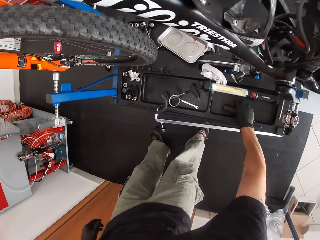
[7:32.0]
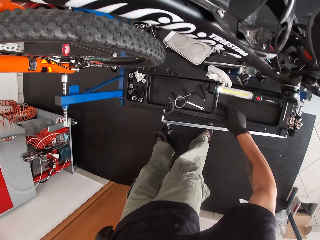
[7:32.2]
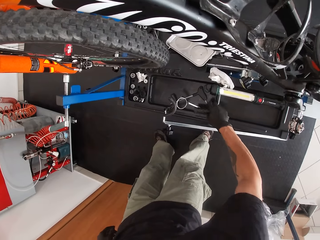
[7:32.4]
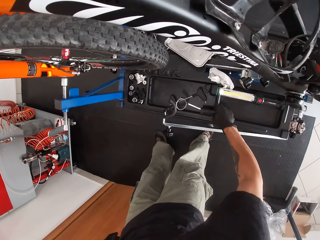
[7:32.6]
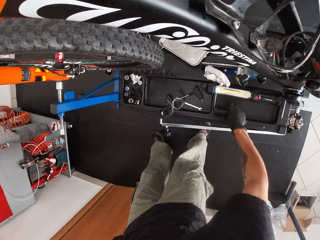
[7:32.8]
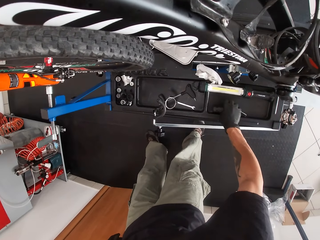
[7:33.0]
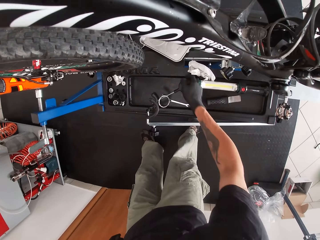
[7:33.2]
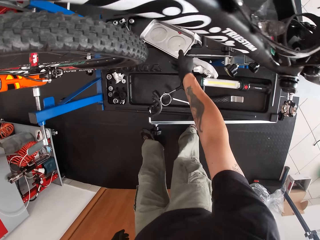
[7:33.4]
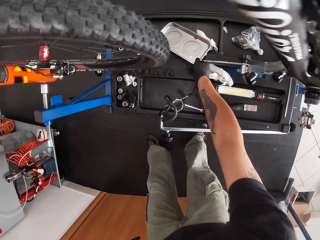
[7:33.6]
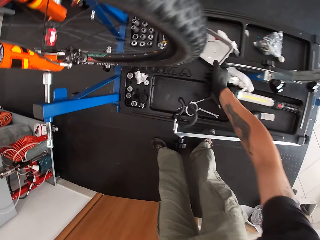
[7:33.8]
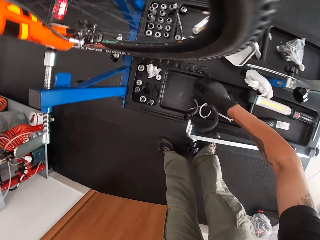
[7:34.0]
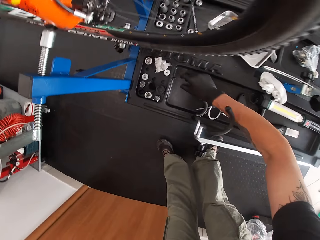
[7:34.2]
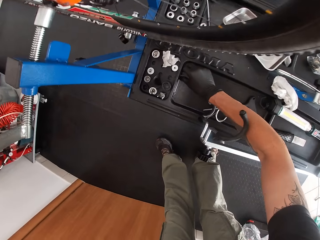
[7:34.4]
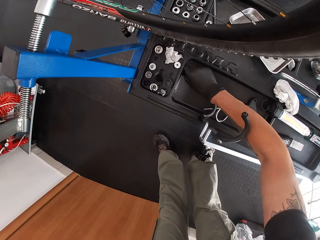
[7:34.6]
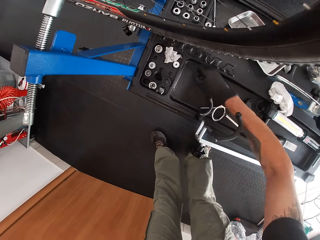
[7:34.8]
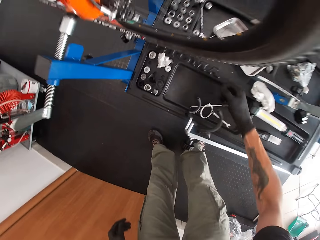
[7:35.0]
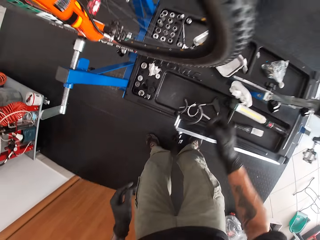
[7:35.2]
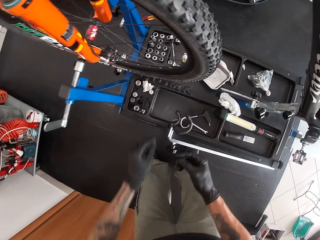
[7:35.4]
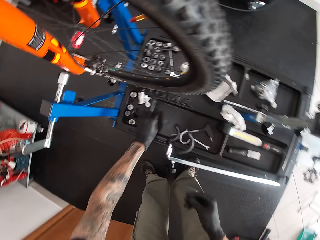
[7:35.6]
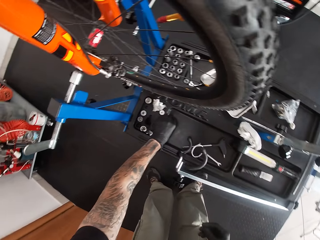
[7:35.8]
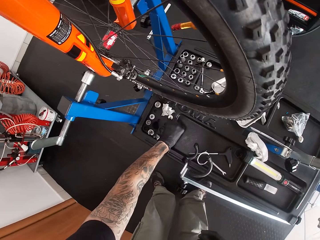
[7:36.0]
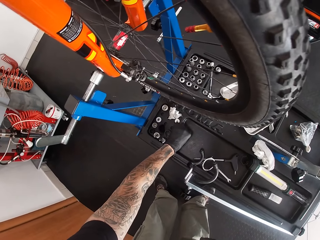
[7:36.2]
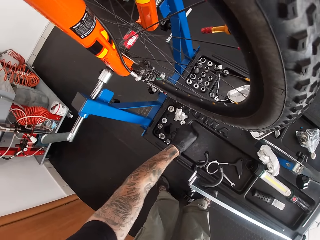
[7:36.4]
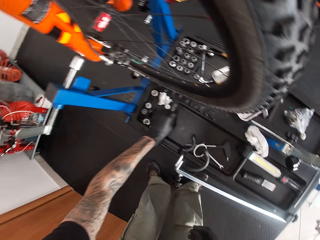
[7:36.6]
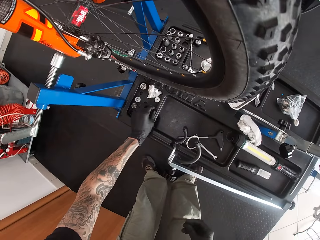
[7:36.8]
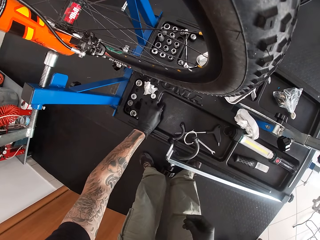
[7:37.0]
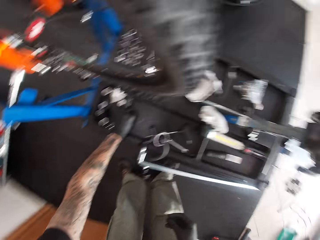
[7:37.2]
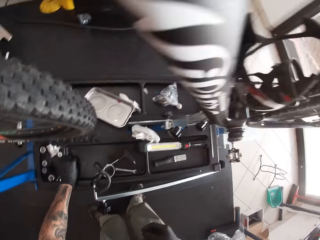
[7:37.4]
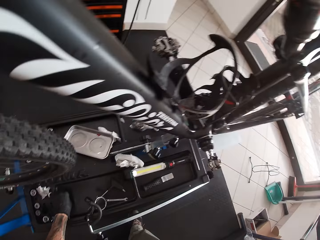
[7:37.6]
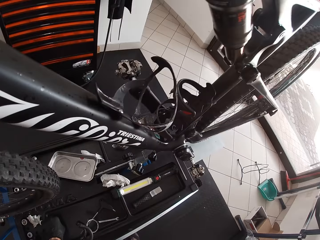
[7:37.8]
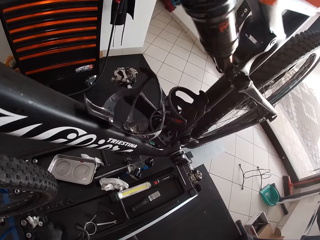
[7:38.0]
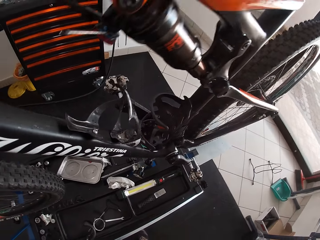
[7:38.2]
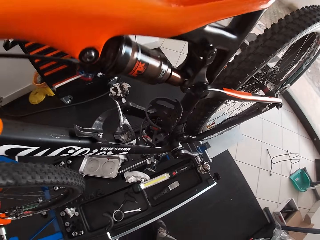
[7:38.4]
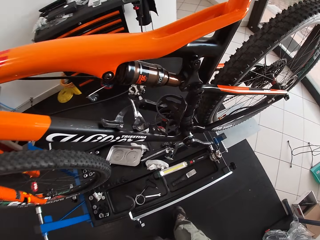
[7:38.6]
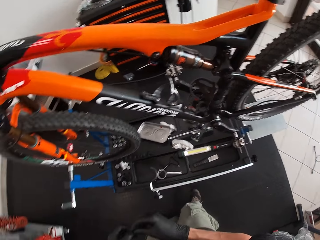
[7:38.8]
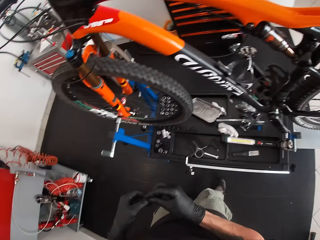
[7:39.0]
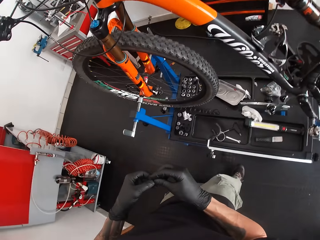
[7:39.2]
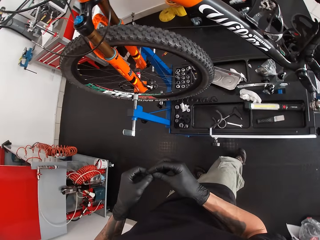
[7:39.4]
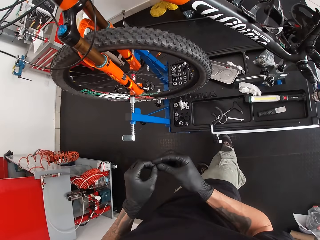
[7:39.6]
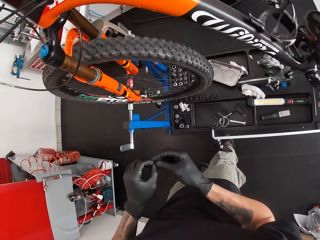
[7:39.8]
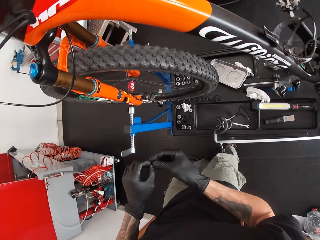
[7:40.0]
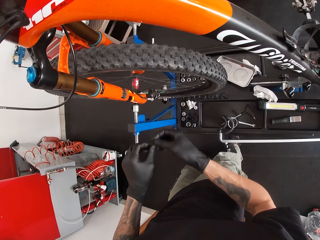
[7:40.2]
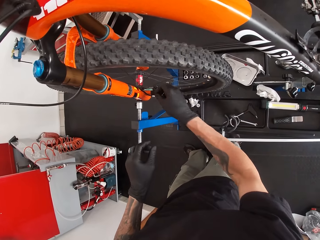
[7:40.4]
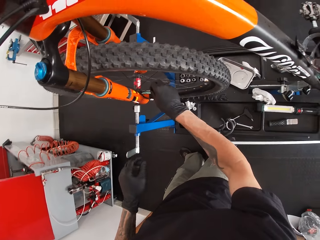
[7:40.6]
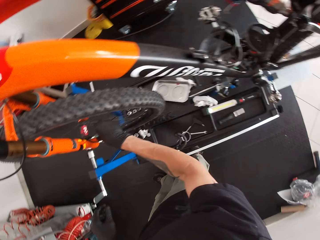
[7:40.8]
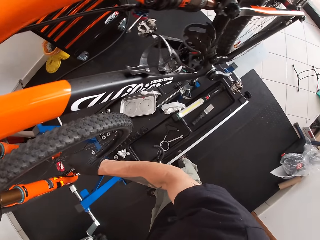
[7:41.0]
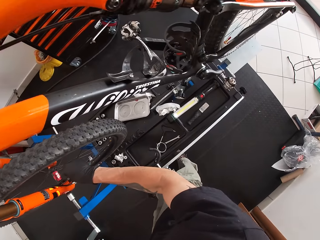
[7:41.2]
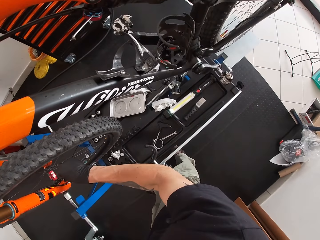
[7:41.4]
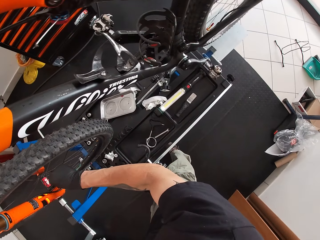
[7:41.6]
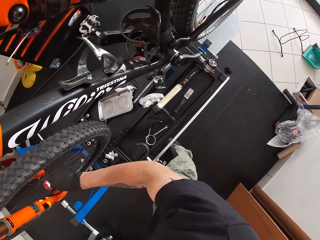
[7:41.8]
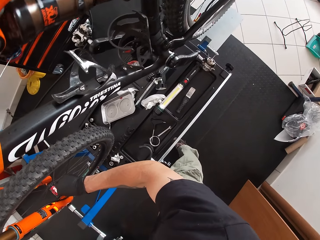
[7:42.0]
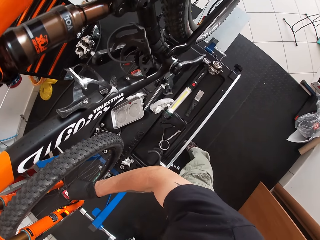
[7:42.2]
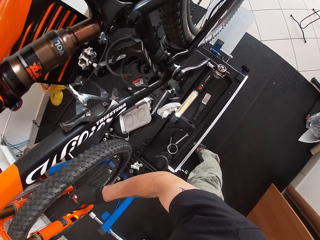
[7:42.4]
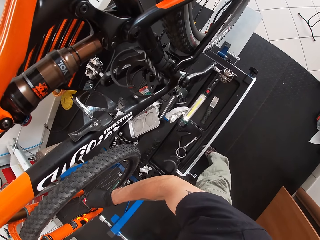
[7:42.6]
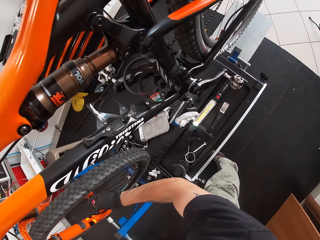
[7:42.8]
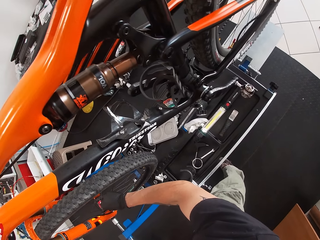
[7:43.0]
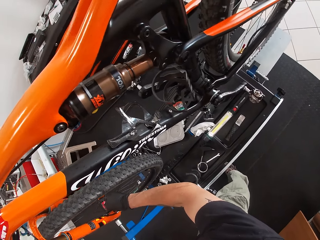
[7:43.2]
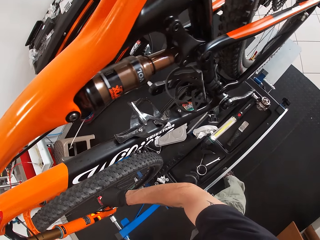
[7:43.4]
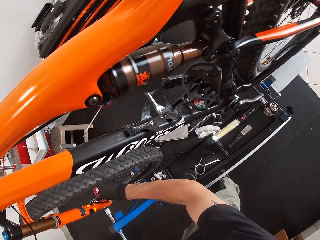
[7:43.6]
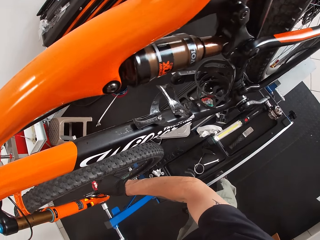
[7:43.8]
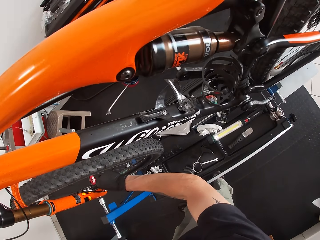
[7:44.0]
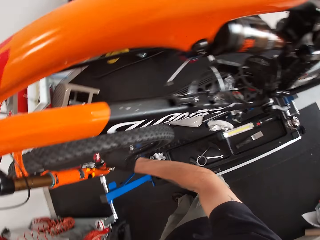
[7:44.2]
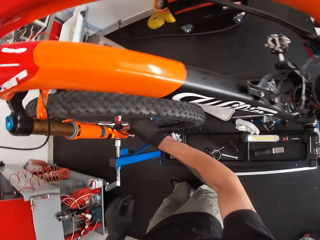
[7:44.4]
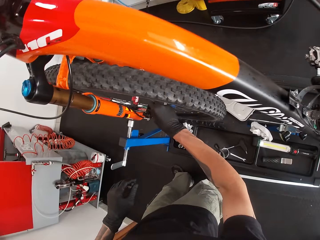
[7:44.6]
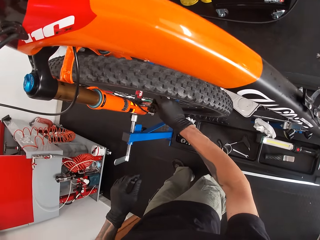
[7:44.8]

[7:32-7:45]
The camera wearer picks a chisel in the rack under the bicycle with his left hand. He drops the chisel in the rack under the bicycle with his left hand. He touches a flat plate on the floor. He picks a nut or screw in the rack under the bicycle with his right hand. He holds the screw with both hands. He puts the screws on the pedal. He fastens the nut to the bicycle's cogset with his left hand.

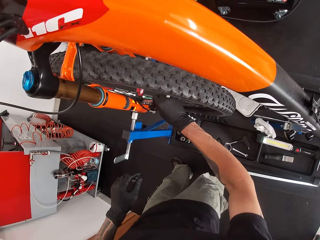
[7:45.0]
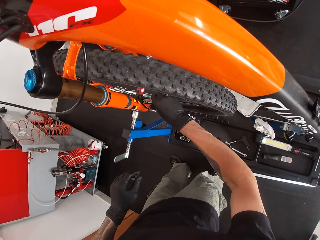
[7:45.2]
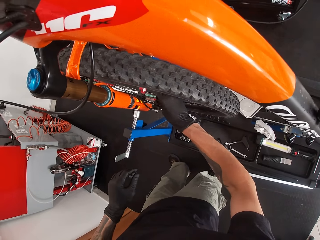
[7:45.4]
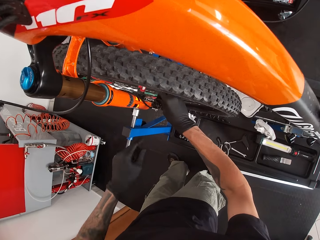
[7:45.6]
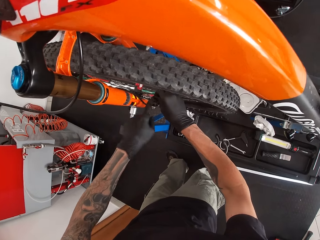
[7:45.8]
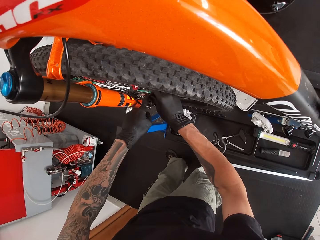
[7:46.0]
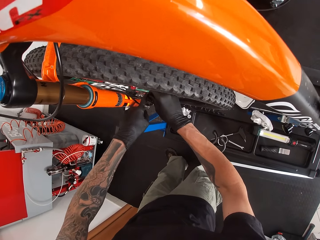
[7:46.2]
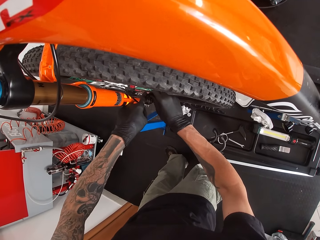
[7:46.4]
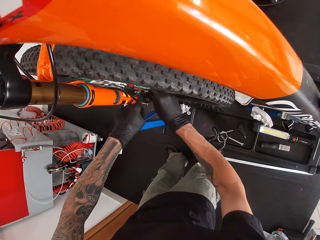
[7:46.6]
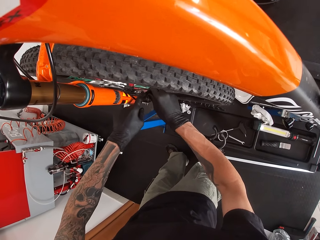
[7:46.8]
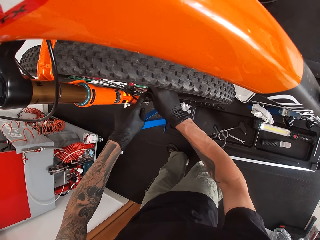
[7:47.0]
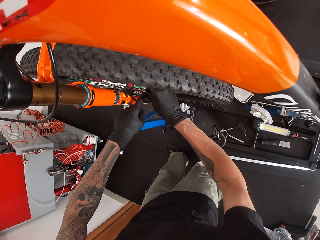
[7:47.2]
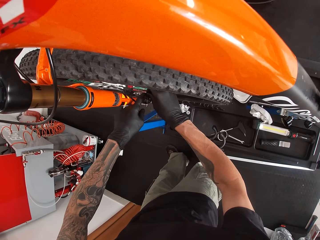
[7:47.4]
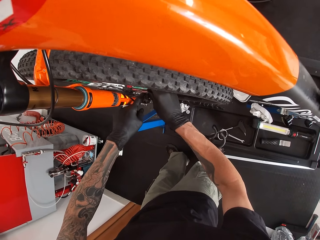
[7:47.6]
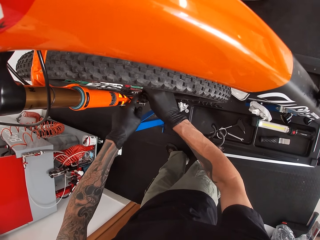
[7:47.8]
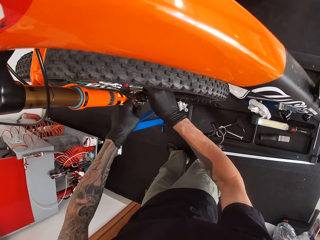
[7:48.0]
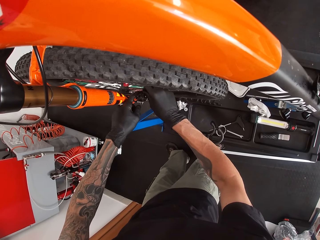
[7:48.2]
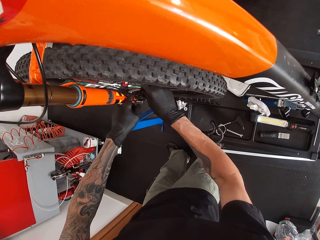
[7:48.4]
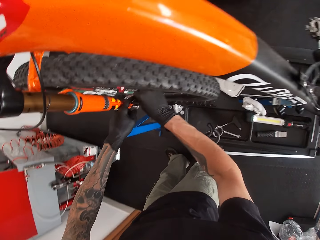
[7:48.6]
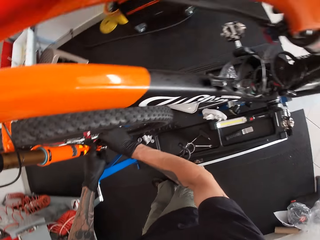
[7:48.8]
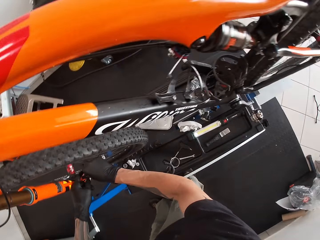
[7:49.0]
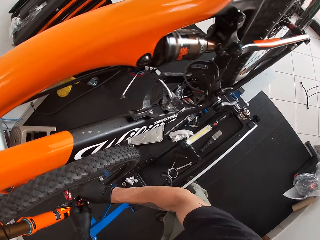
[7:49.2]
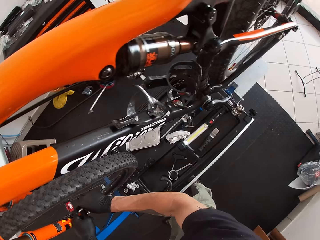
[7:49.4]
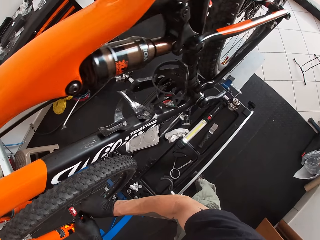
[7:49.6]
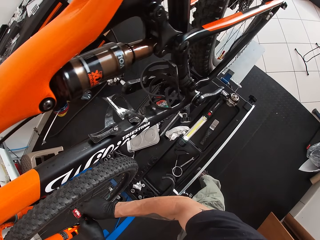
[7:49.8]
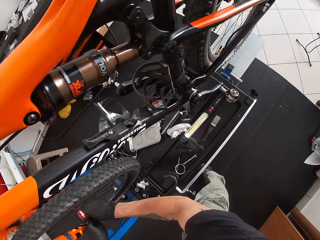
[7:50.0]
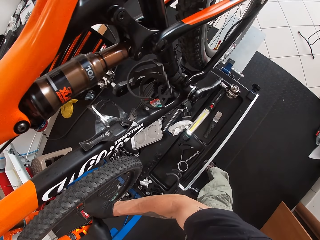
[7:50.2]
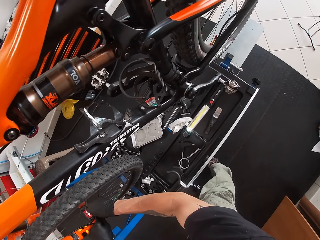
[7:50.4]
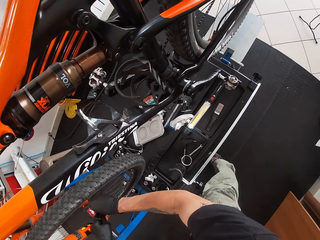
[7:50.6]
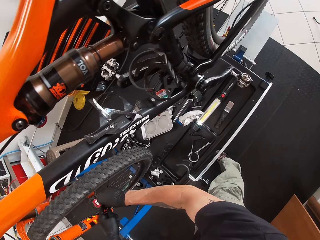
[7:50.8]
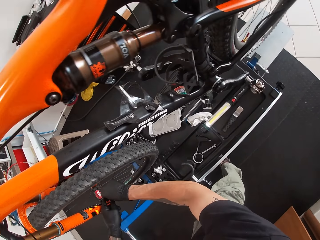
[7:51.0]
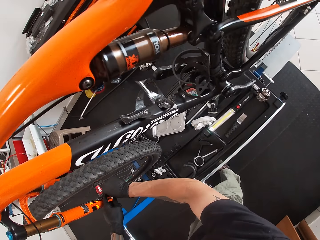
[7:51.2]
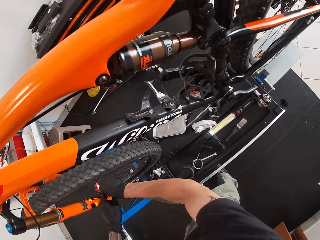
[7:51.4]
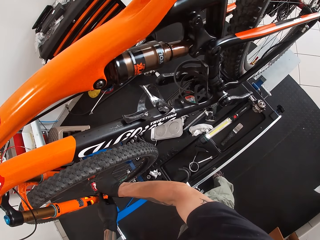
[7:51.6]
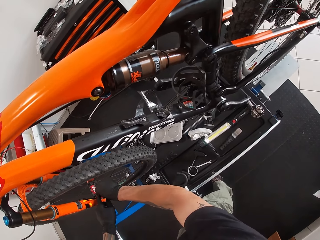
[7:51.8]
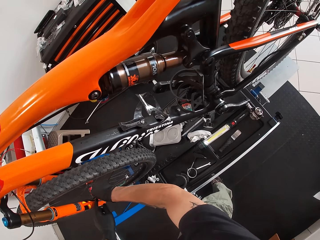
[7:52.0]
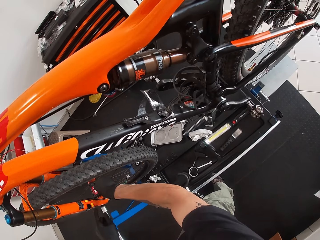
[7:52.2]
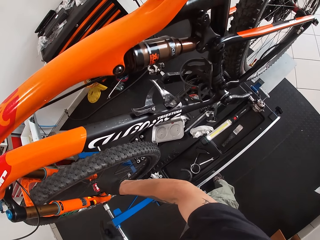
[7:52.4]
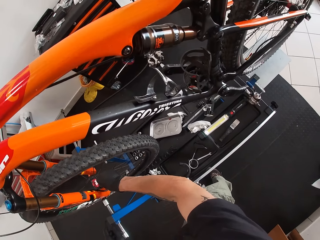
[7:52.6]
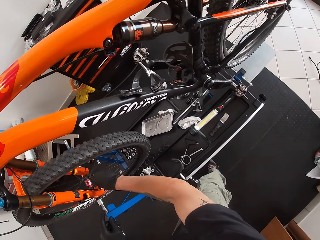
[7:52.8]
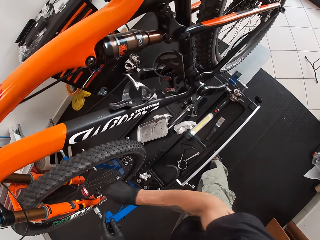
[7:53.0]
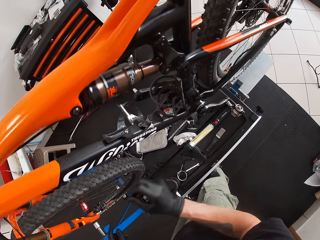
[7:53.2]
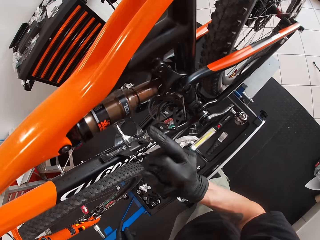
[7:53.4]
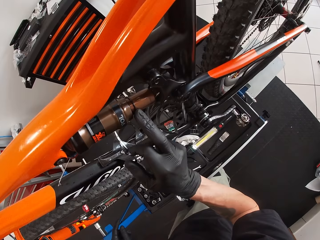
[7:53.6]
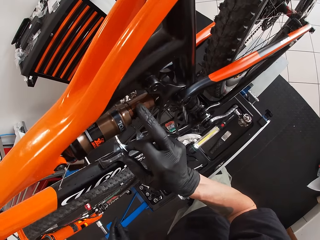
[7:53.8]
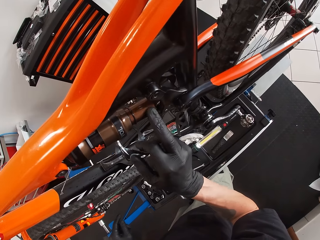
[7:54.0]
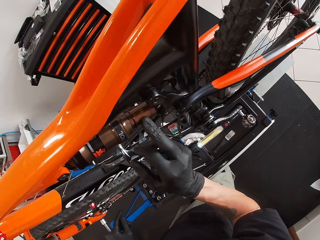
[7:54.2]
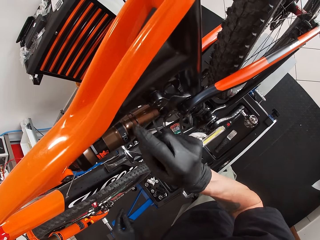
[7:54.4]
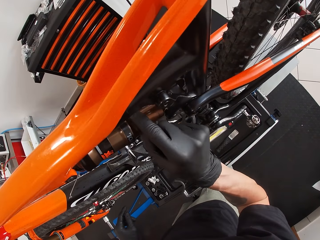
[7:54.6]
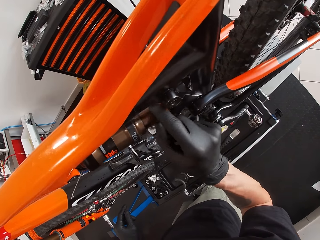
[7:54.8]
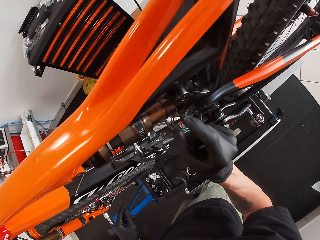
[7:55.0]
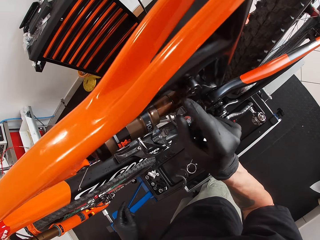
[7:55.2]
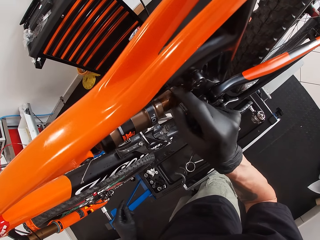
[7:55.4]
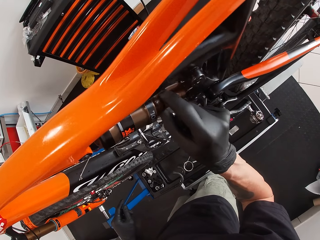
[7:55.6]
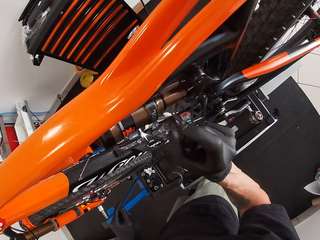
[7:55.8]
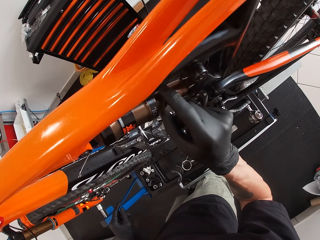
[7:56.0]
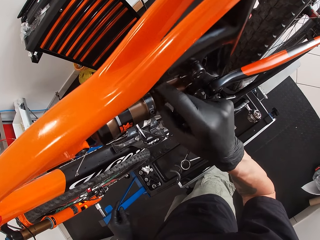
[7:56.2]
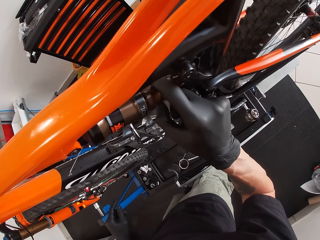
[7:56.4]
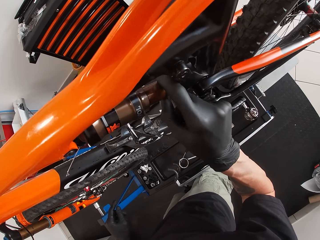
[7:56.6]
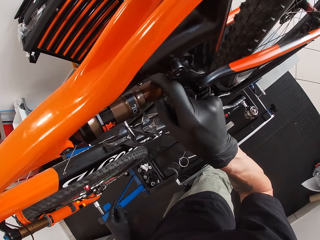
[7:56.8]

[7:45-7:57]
The camera wearer fixes the screws on the pedal with both hands. He rubs the fingers of his right hand on the bicycle's top tube. He touches the oil tank of the bicycle.
